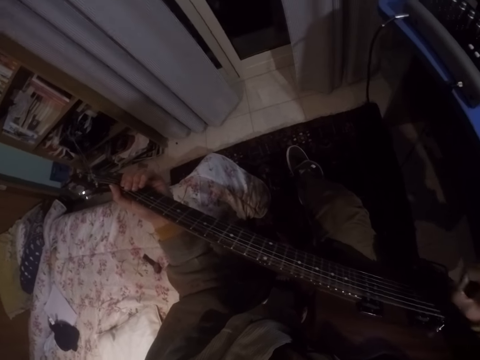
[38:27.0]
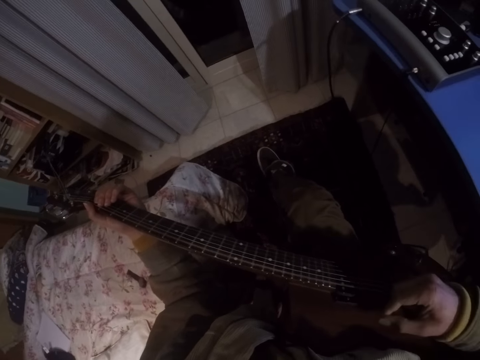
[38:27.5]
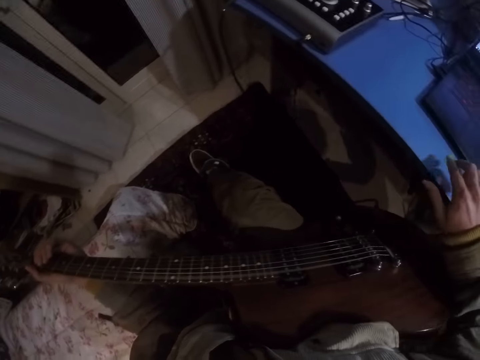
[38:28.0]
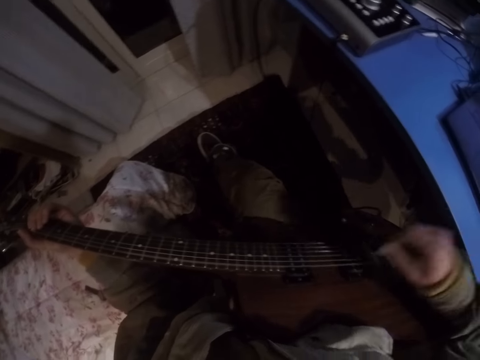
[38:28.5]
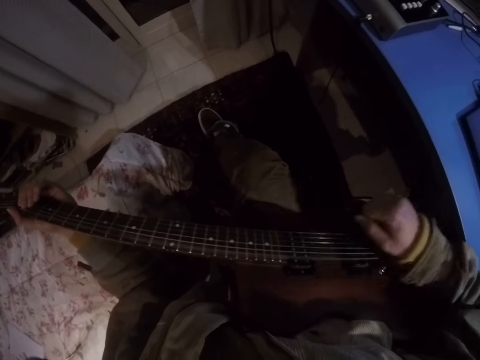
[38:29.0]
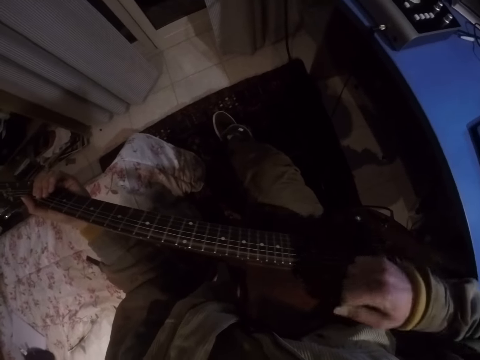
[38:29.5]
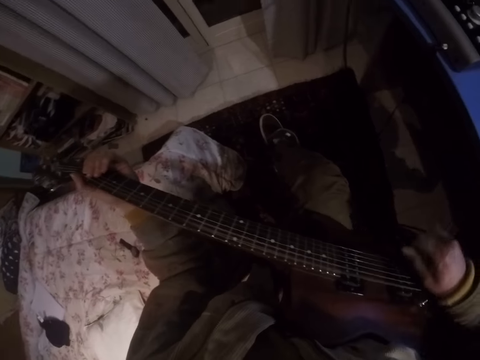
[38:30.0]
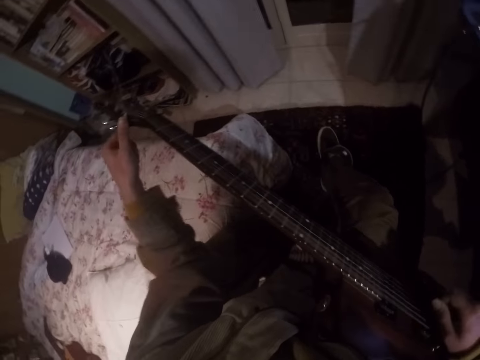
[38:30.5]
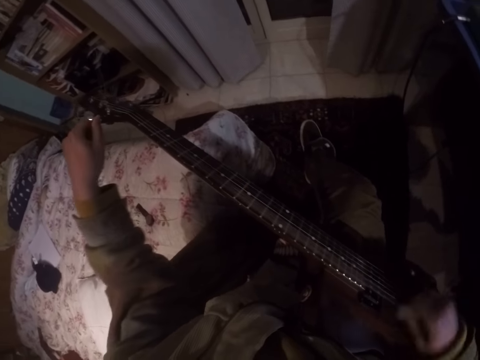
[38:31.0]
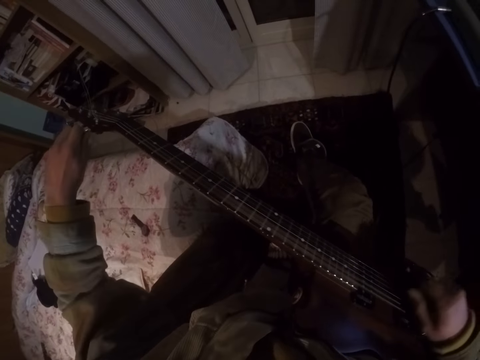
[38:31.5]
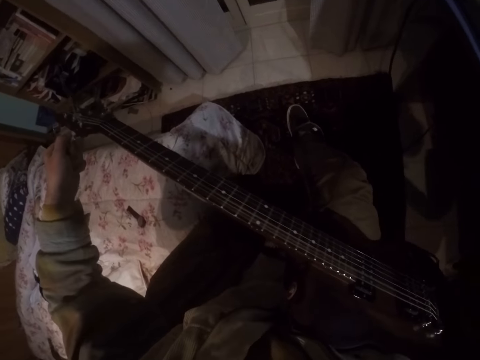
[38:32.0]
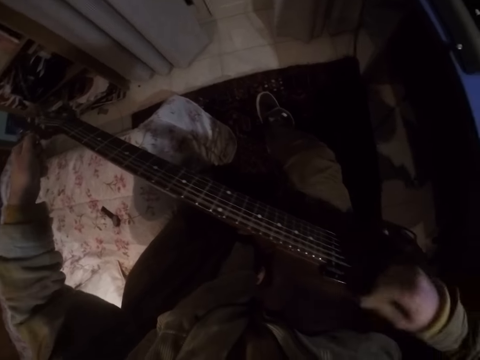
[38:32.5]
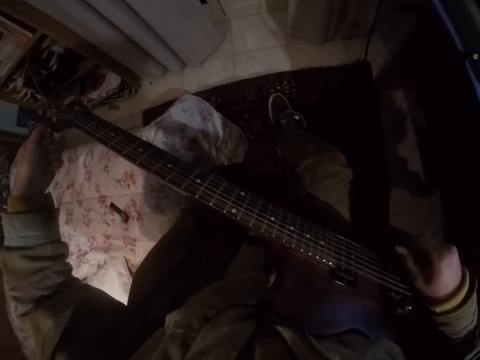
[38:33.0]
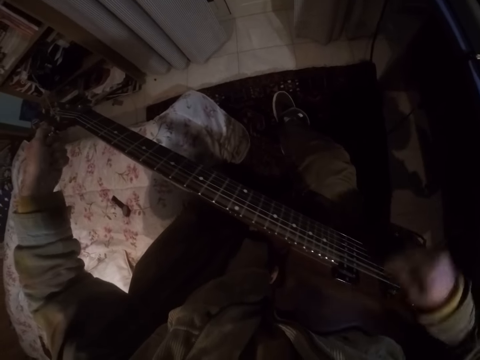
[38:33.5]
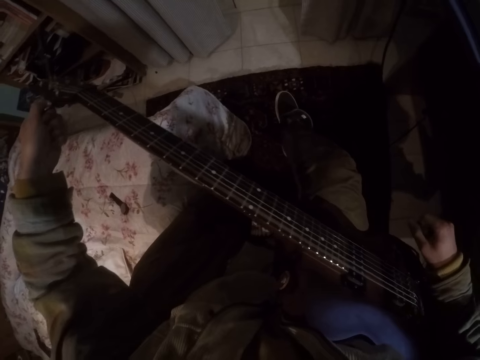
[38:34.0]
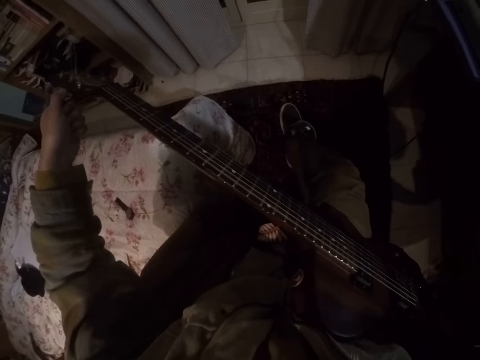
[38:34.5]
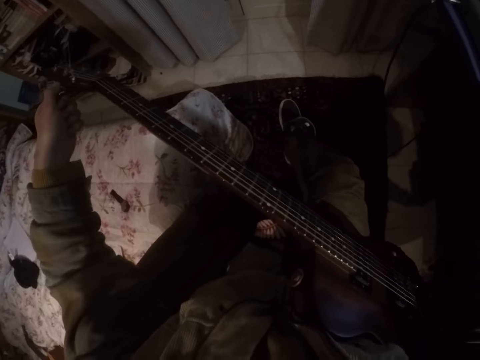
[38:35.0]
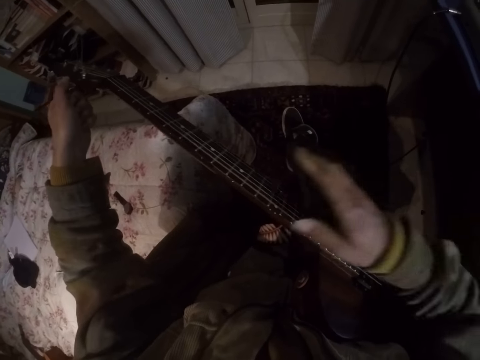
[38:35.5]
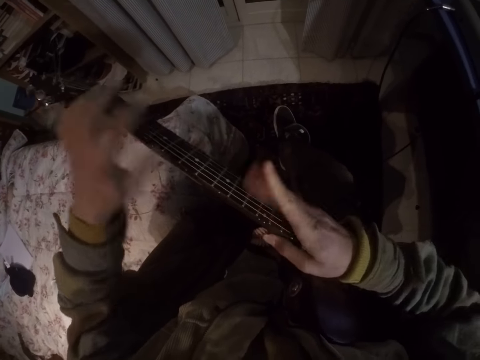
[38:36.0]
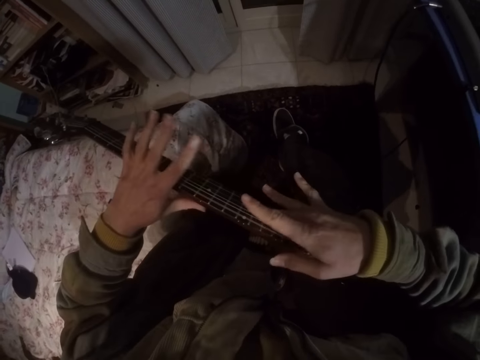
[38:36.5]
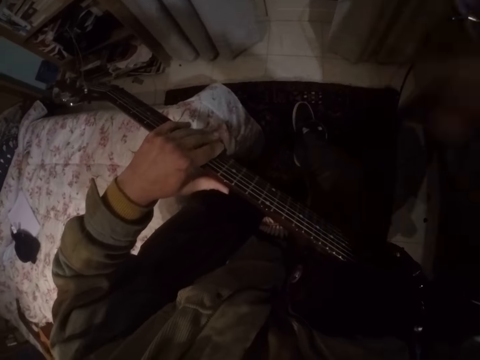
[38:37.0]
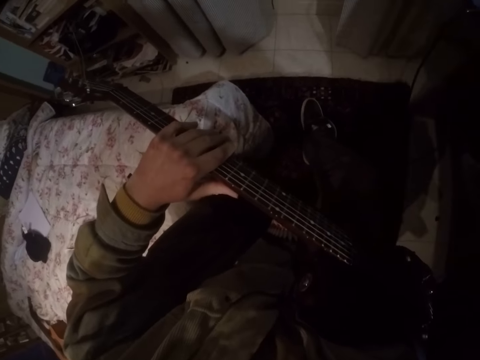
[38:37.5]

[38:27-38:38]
The camera wearer touches the table. They strum the guitar strings. They turn left. They turn a turning key. They hold the knob on the guitar. They strum the guitar strings. They turn the turning key. They touch the fingerboard. They tap on the fingerboard with both hands.
